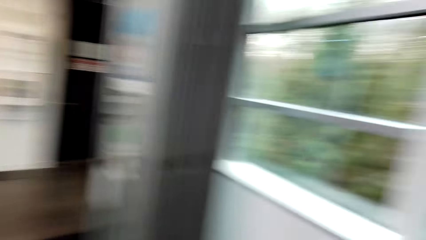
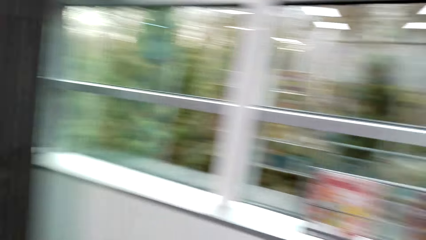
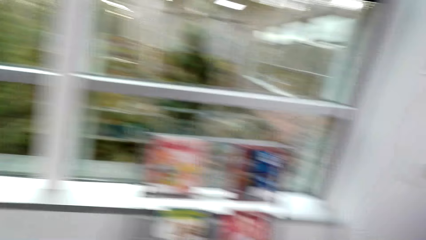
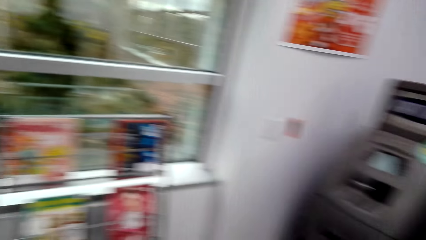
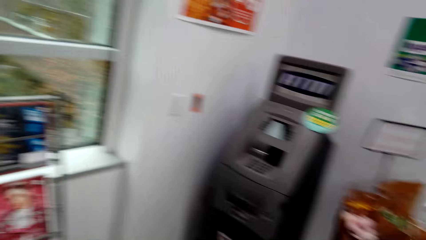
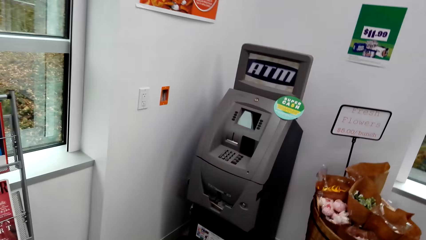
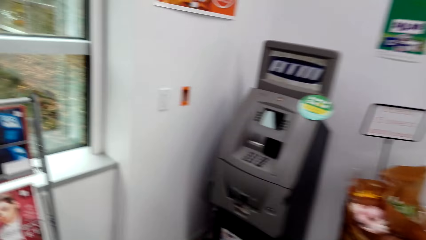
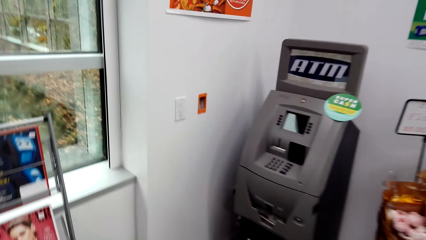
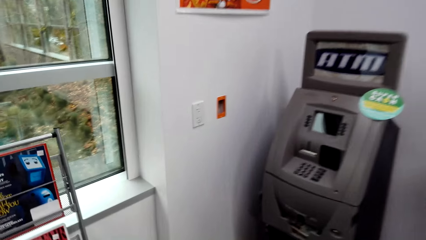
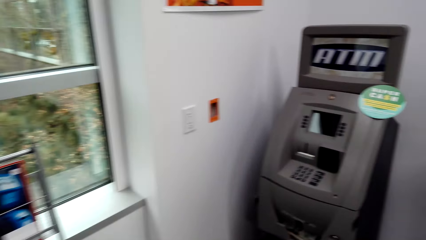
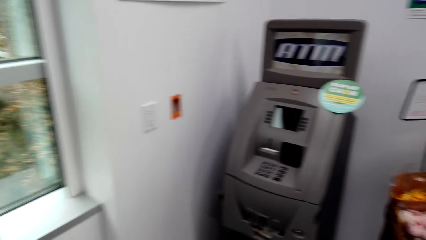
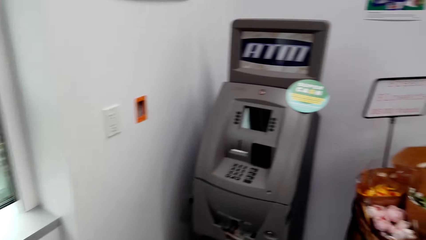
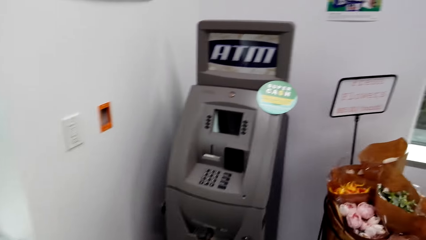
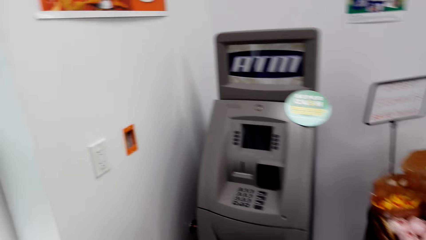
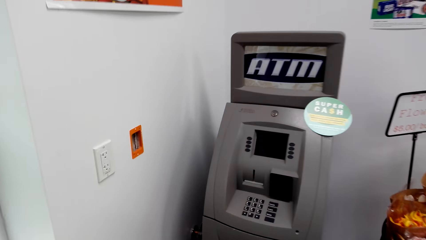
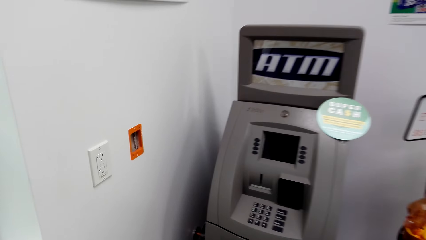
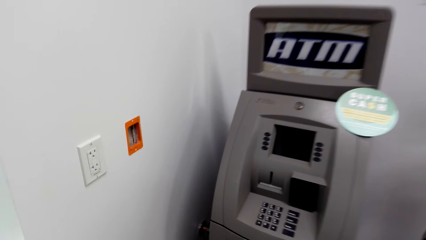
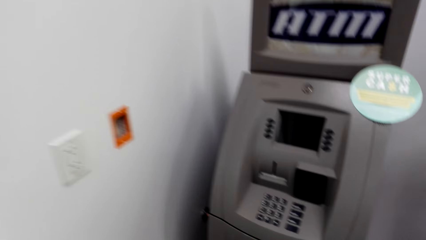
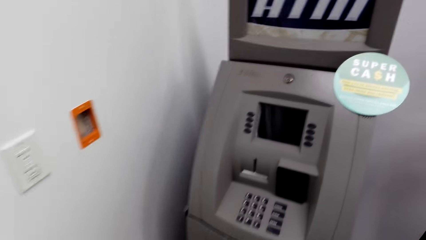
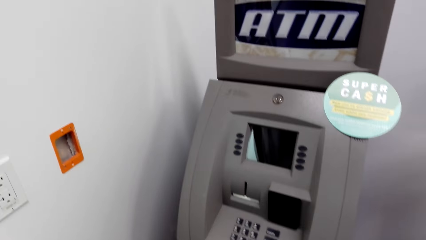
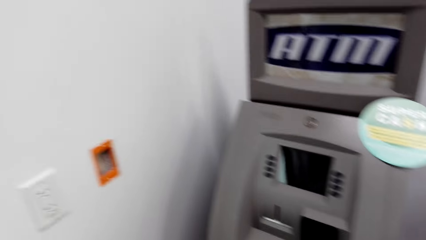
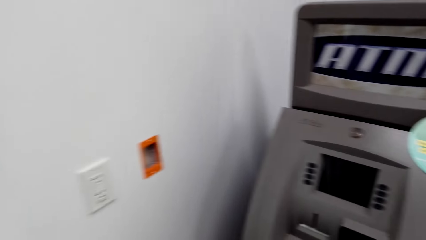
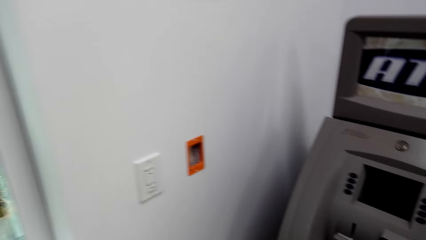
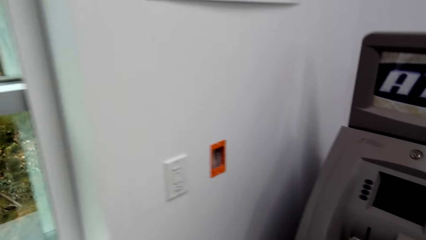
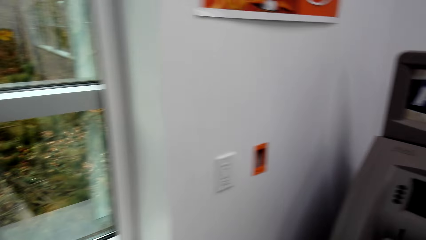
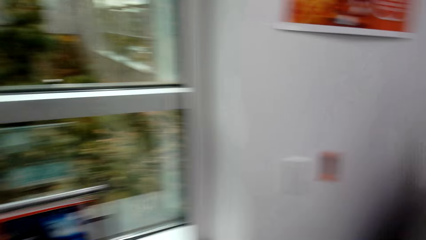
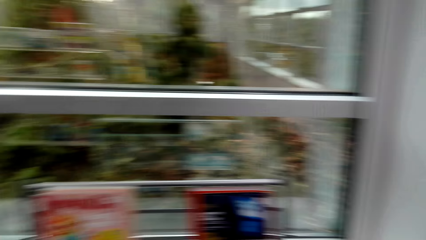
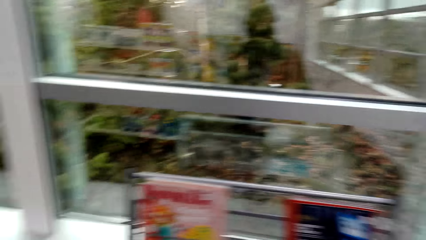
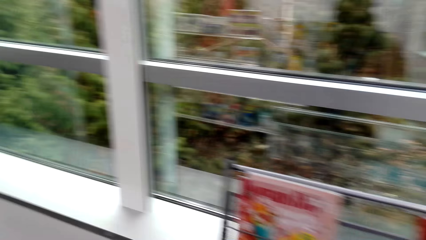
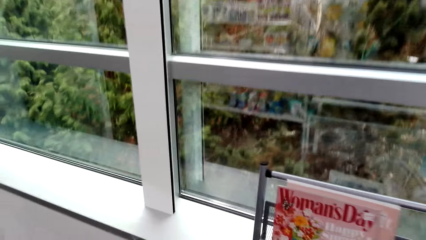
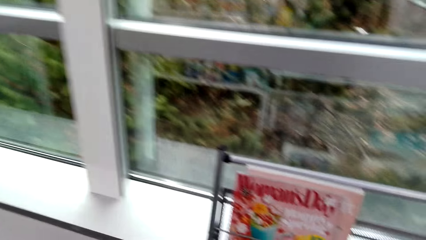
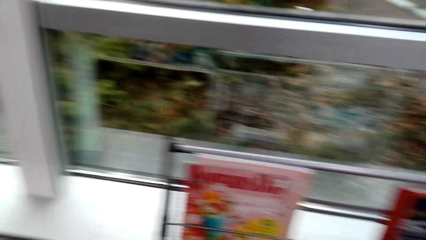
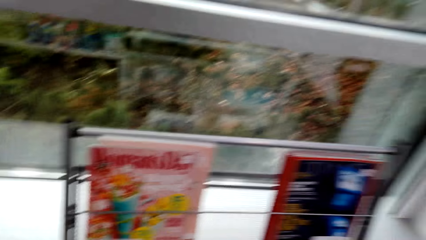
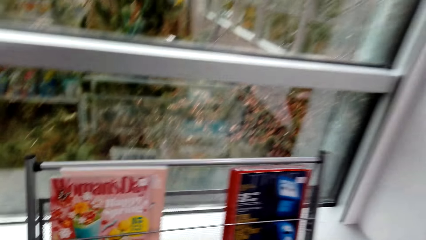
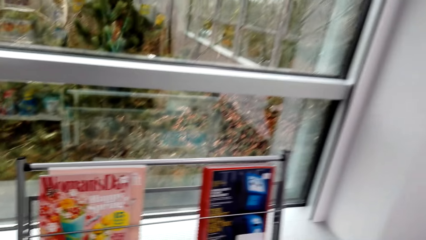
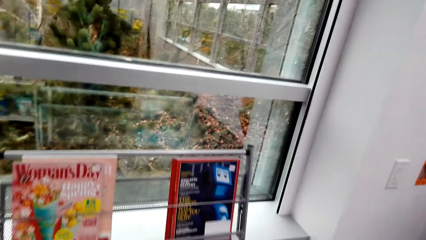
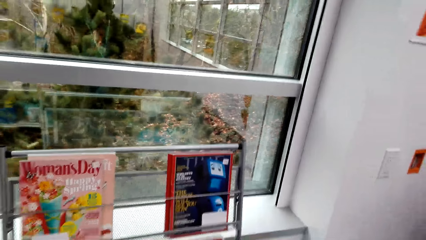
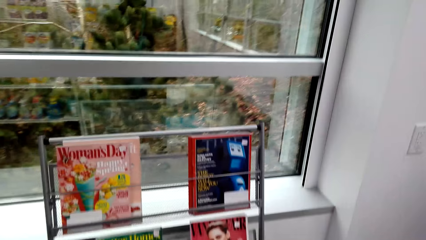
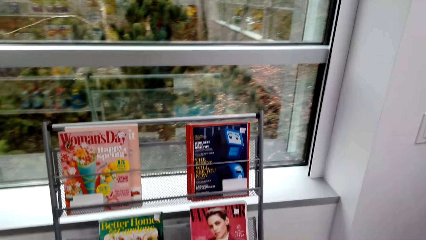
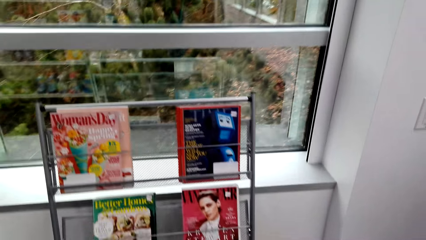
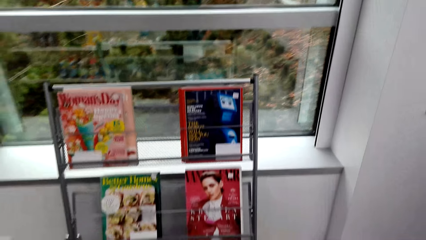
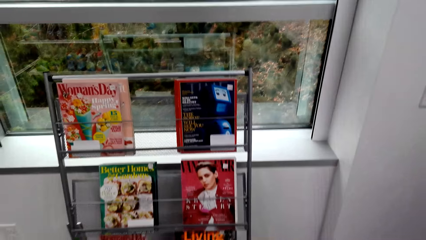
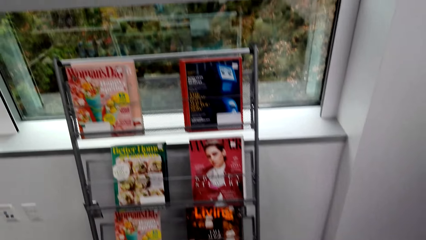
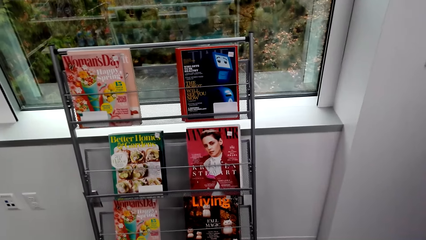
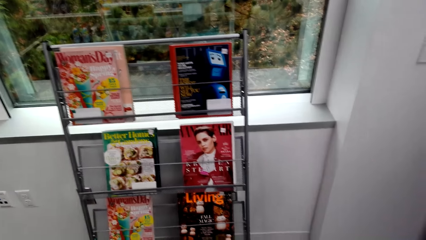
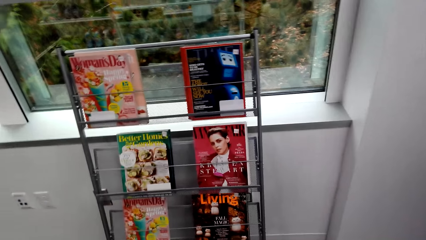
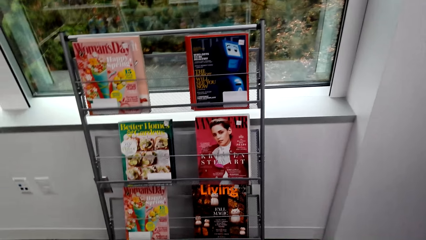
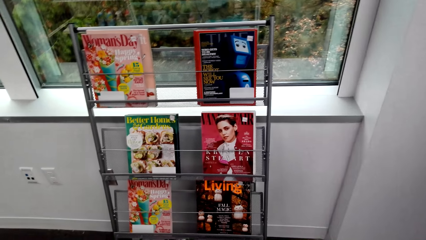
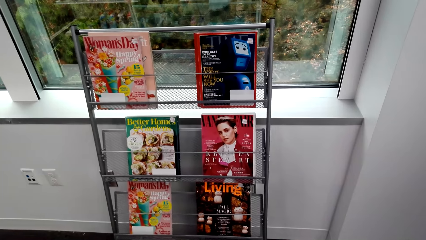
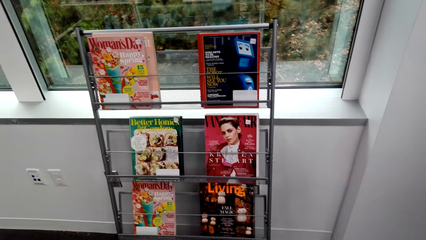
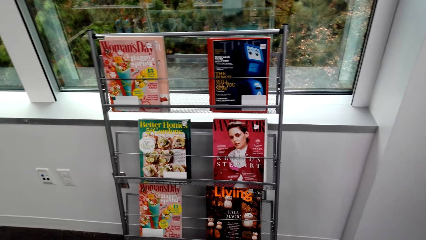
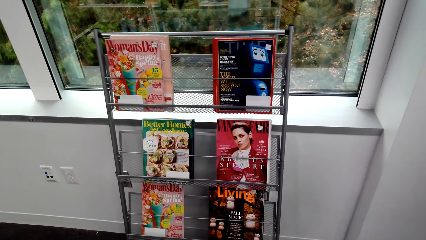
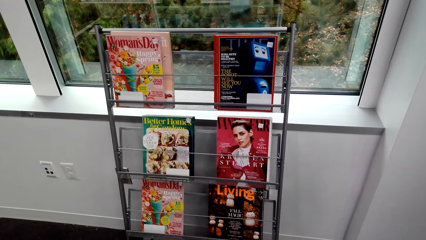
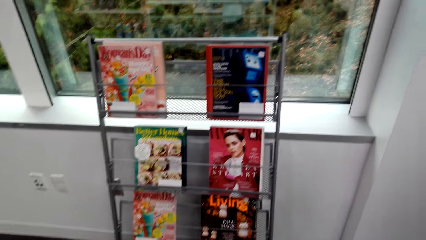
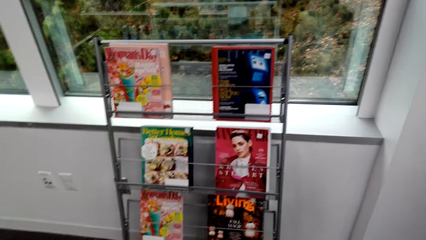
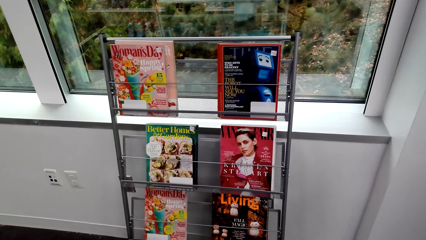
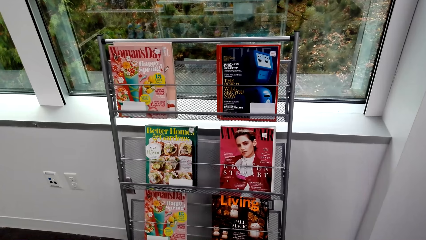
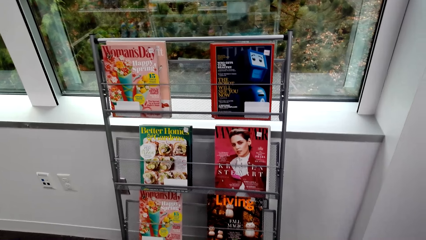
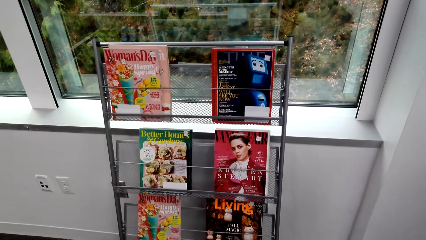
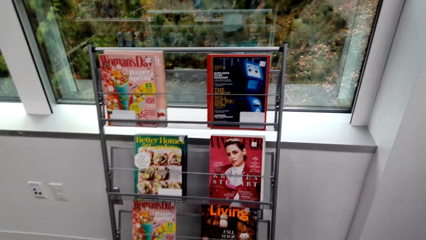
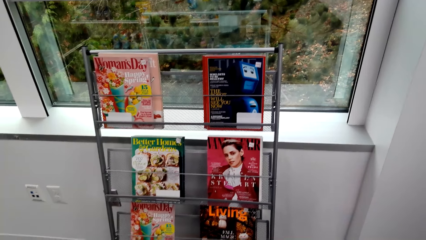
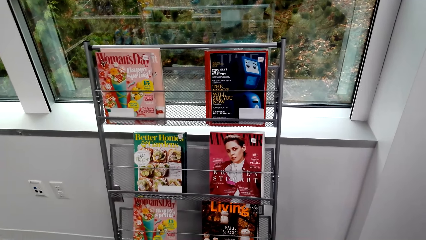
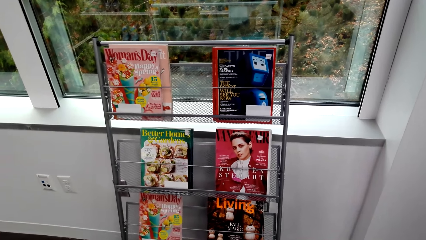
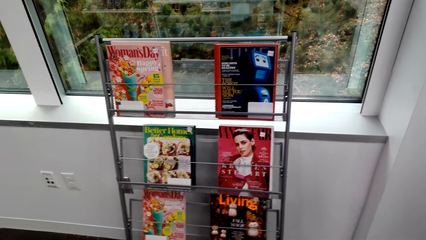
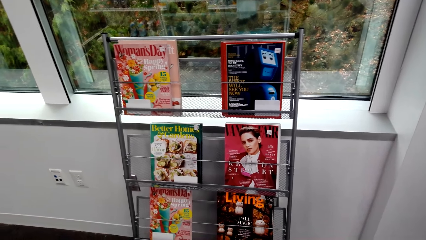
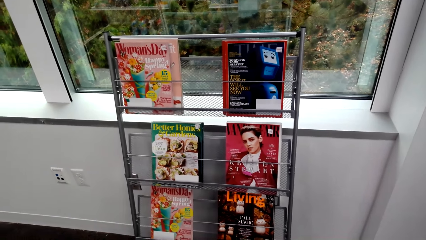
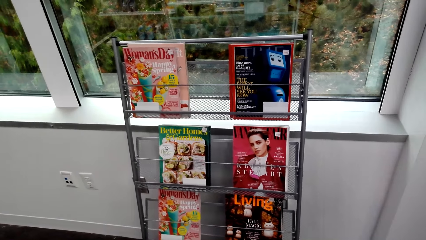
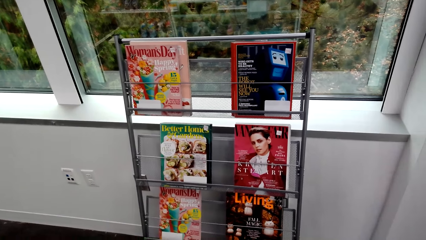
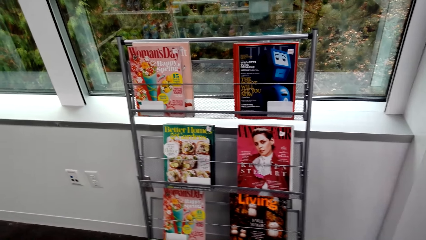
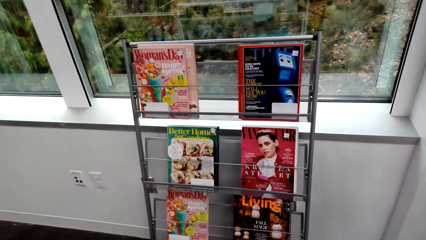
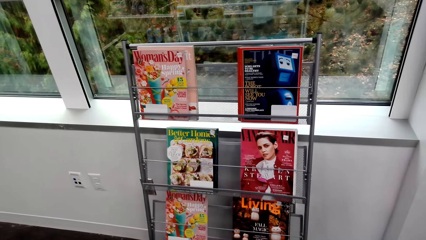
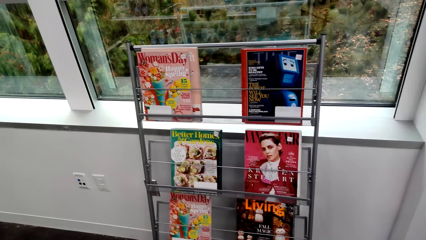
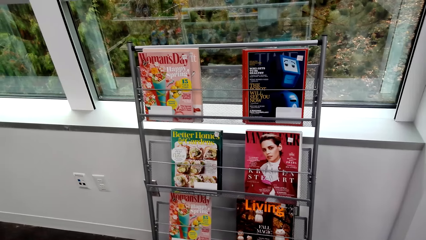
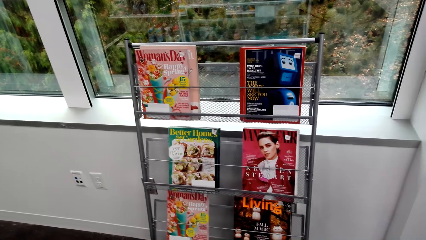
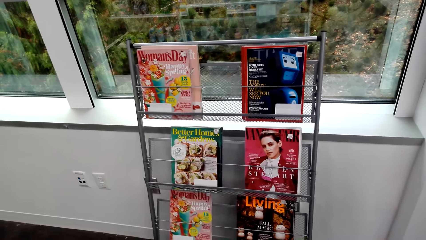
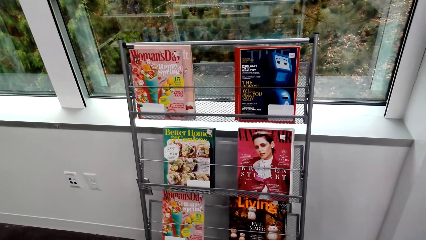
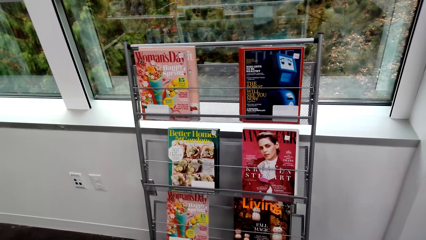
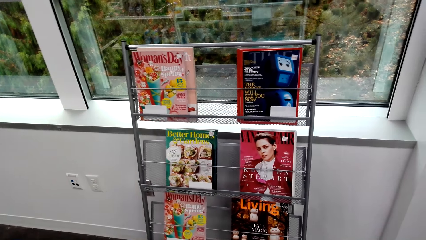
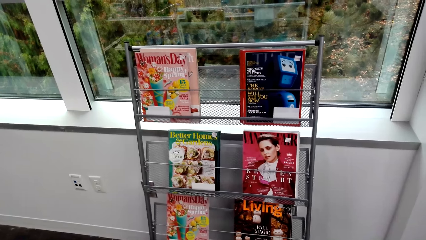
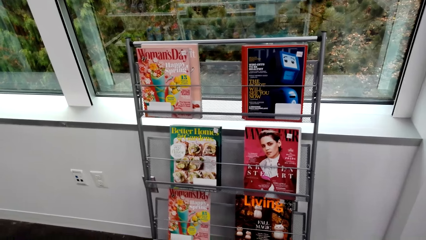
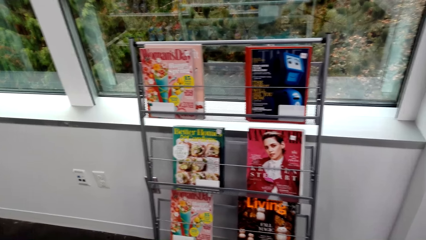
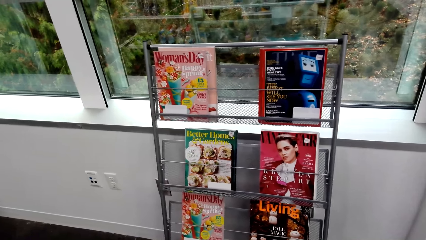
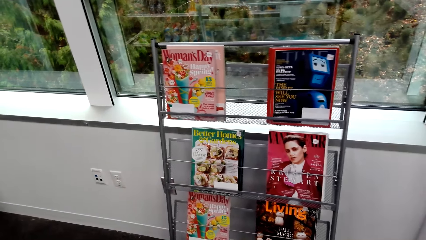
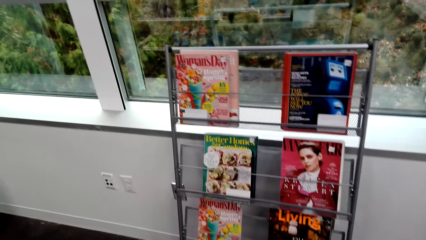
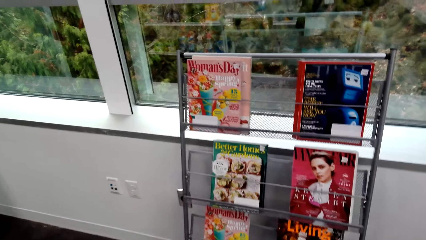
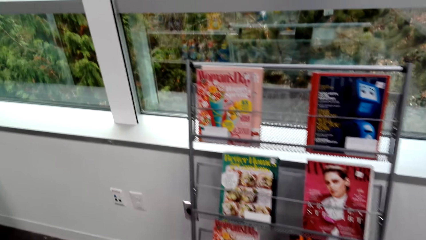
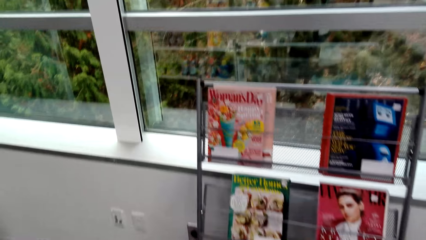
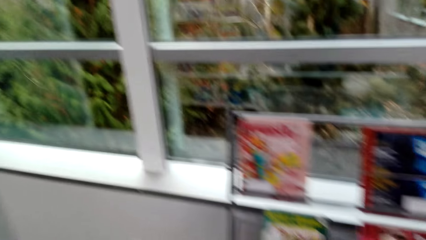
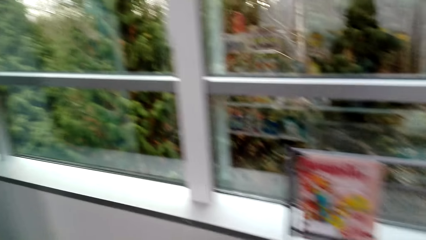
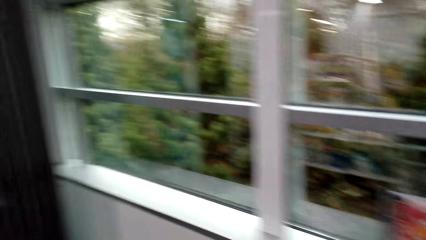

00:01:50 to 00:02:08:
The camera wearer stares at magazines.
